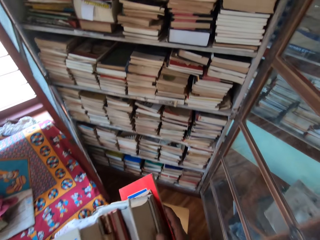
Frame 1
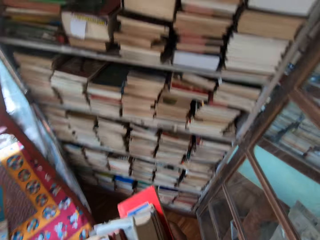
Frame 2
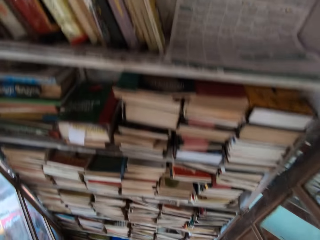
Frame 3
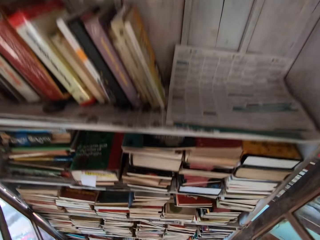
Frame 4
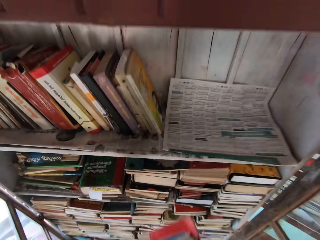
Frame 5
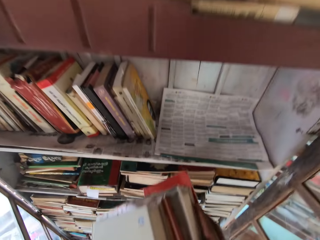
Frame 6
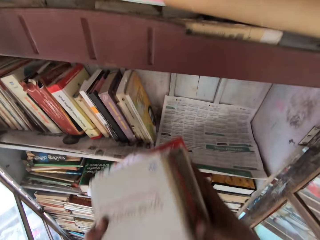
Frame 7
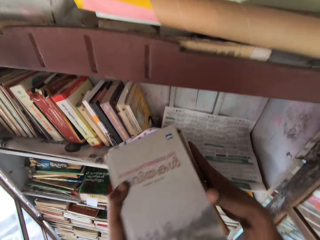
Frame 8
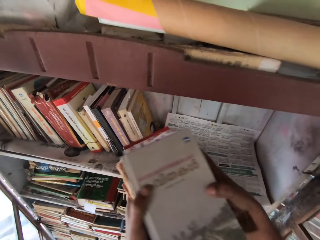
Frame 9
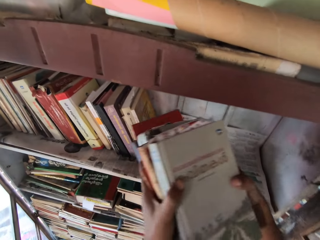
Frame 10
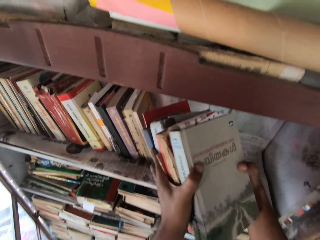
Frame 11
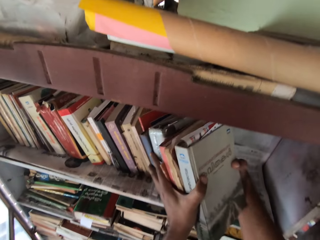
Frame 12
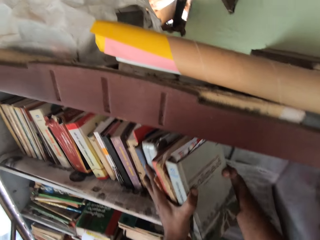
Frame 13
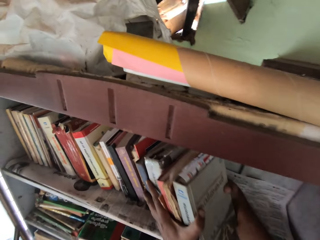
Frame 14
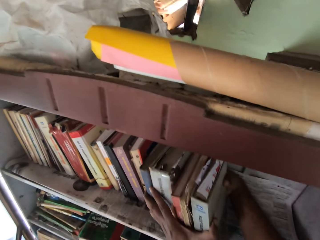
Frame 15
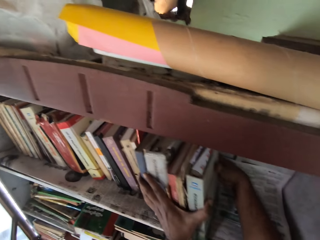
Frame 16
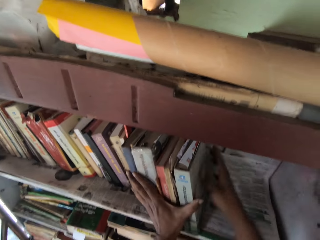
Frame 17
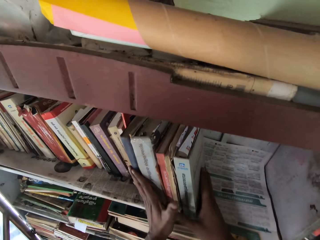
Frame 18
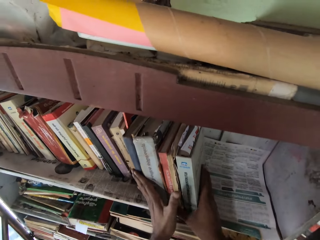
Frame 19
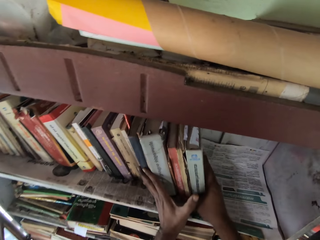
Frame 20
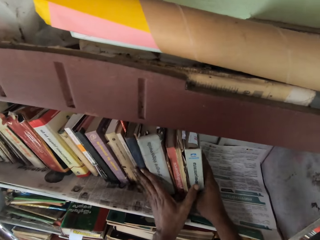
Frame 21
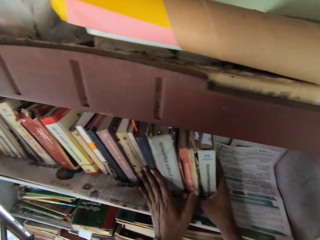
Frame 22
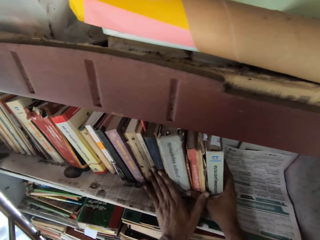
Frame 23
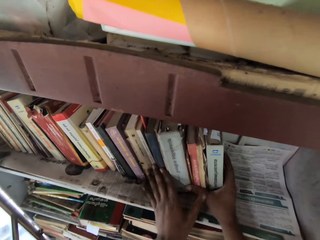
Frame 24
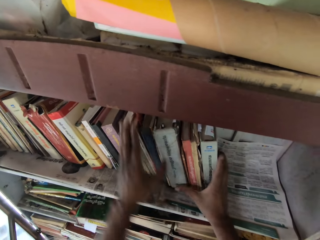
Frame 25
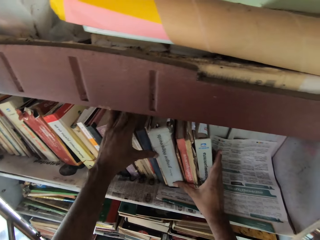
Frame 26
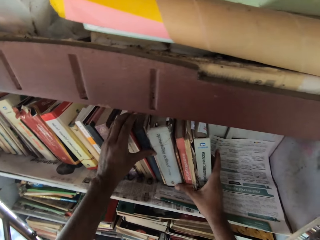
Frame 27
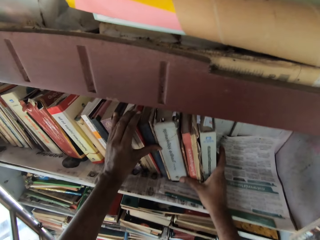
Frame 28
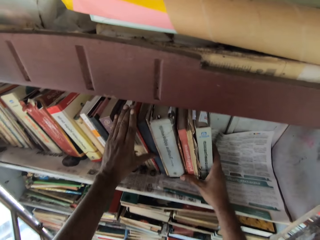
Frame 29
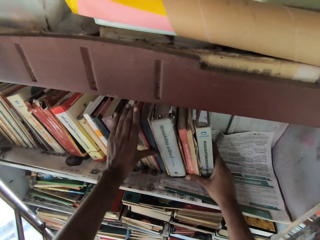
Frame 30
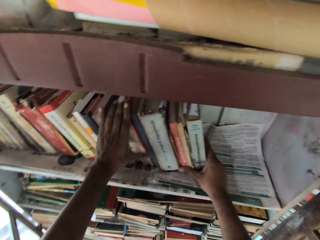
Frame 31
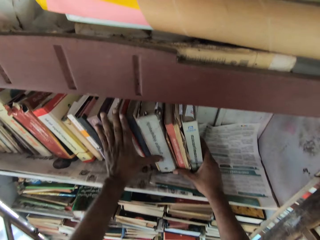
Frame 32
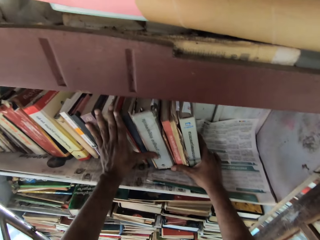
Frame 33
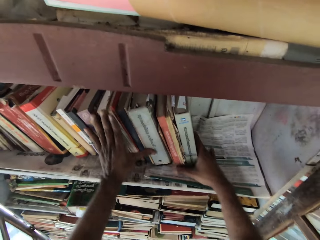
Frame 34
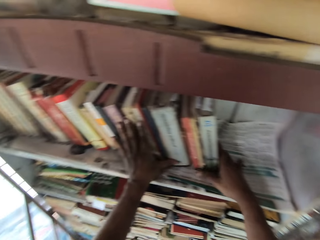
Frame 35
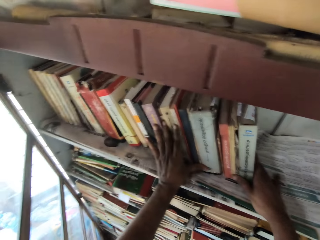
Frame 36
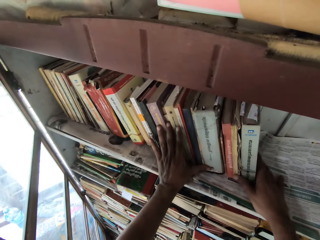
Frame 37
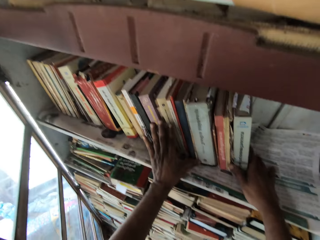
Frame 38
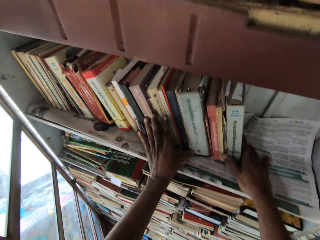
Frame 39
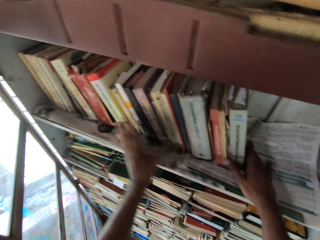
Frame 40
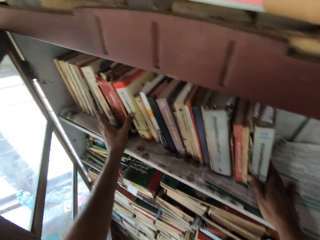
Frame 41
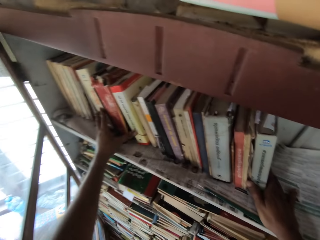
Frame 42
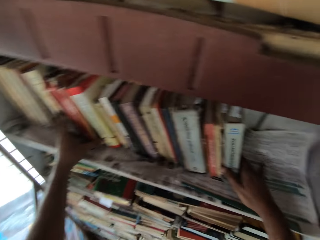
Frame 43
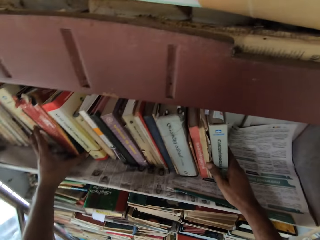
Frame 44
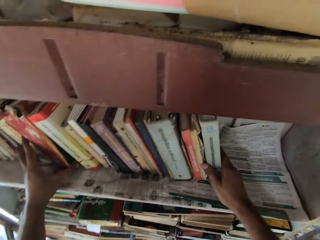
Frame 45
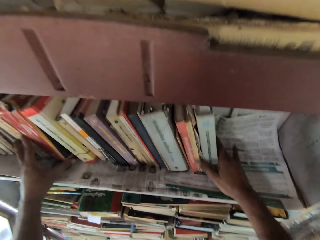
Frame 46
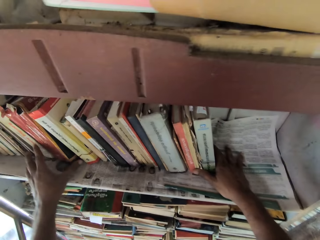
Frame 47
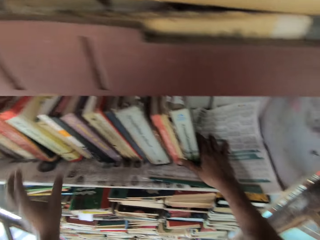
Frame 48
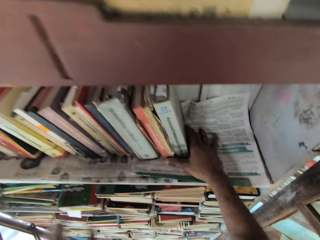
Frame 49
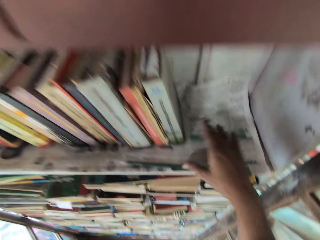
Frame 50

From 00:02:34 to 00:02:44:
The camera wearer places the books in his hands in the bookshelf. He adjusts the books in the bookshelf with his hands.

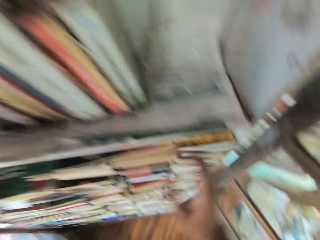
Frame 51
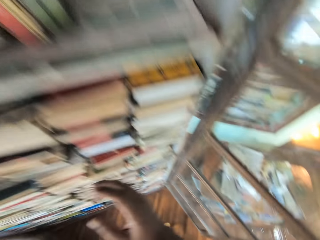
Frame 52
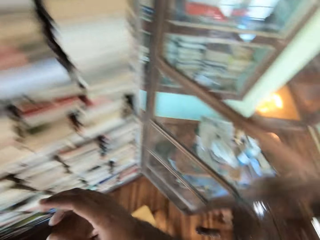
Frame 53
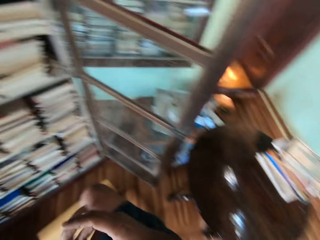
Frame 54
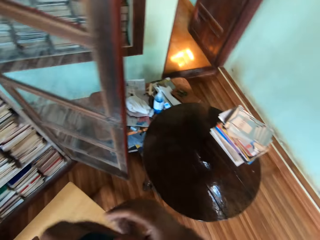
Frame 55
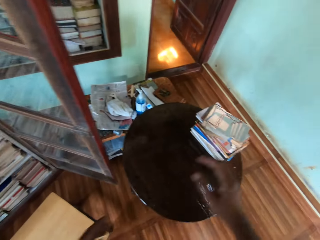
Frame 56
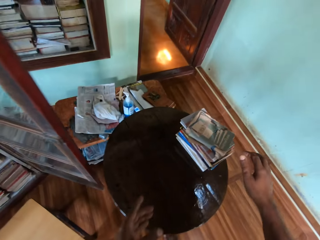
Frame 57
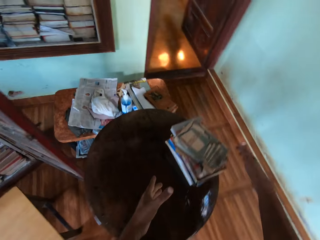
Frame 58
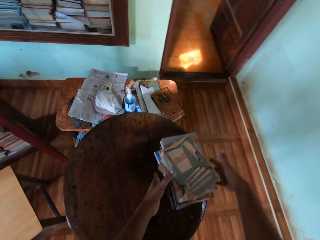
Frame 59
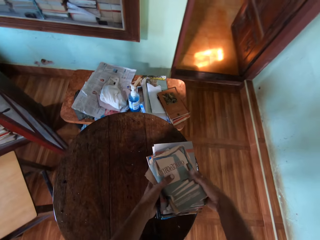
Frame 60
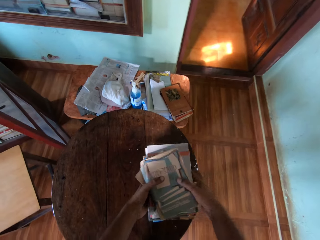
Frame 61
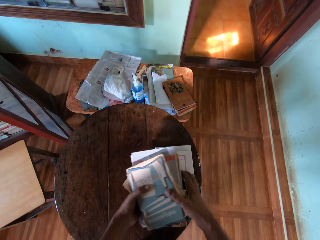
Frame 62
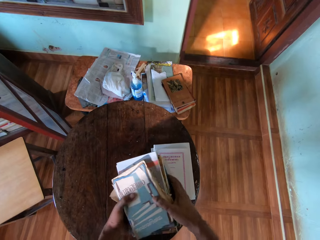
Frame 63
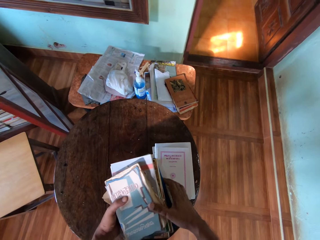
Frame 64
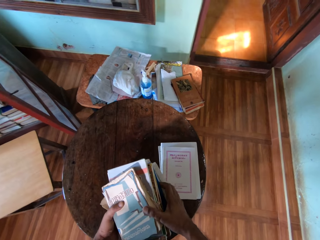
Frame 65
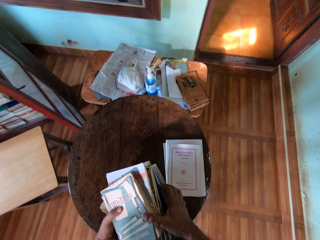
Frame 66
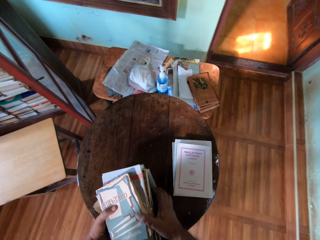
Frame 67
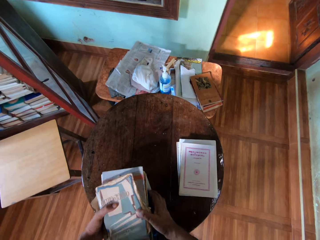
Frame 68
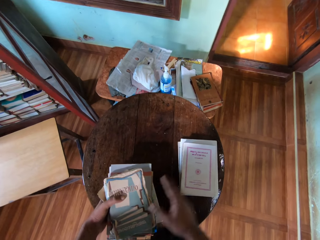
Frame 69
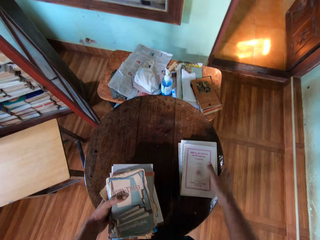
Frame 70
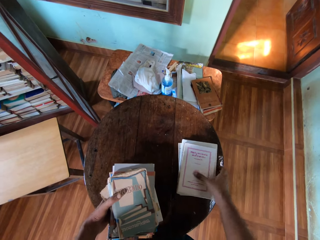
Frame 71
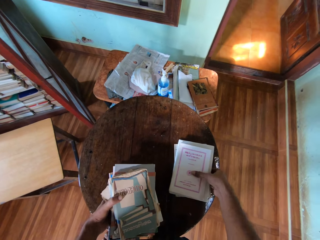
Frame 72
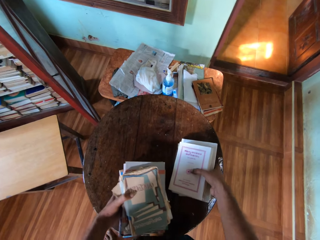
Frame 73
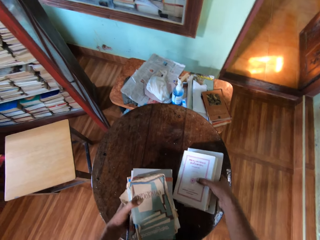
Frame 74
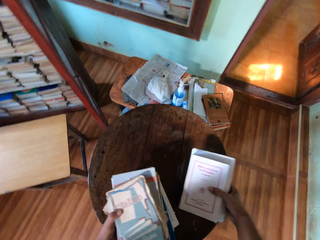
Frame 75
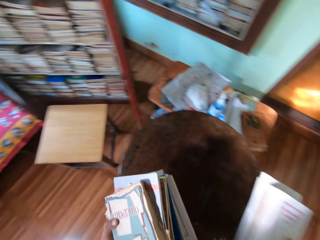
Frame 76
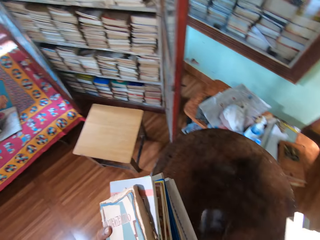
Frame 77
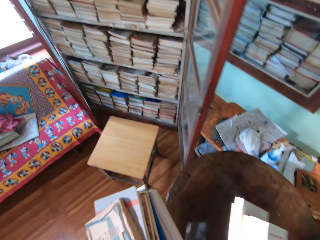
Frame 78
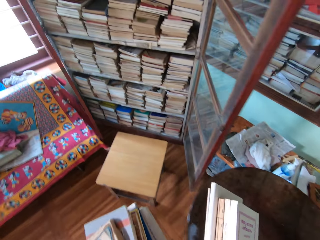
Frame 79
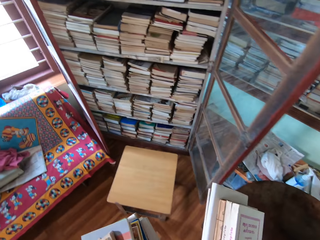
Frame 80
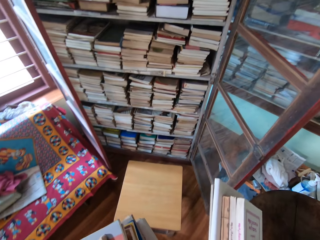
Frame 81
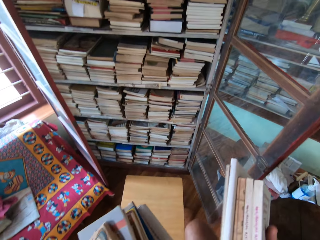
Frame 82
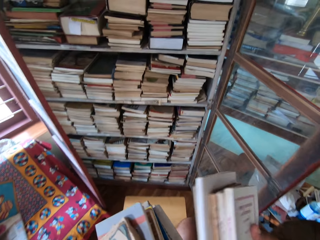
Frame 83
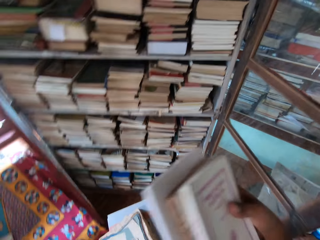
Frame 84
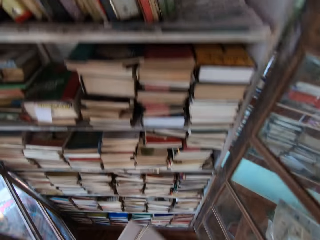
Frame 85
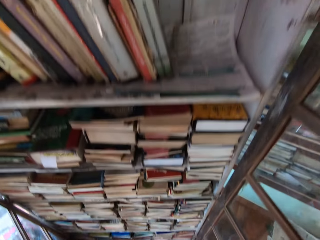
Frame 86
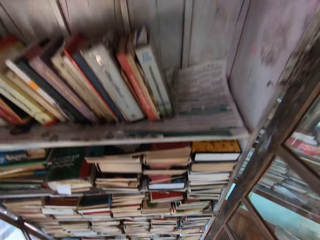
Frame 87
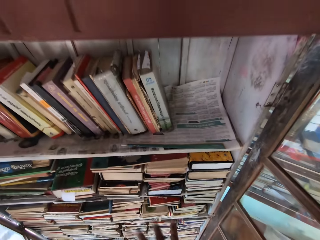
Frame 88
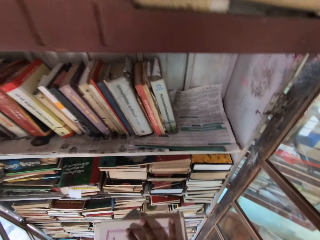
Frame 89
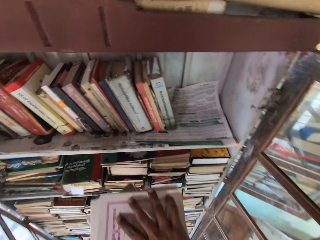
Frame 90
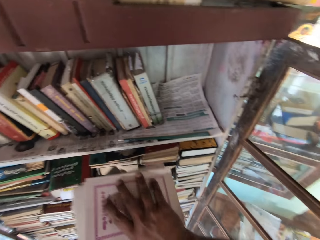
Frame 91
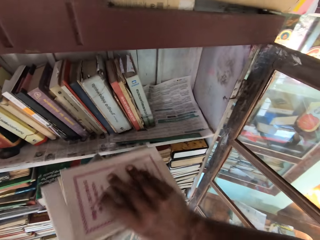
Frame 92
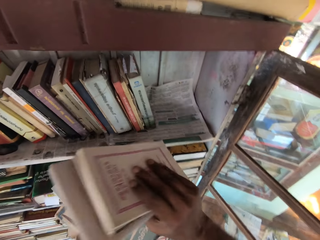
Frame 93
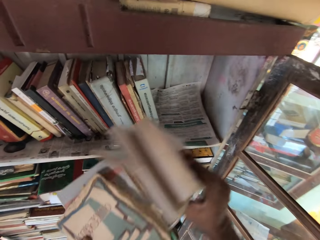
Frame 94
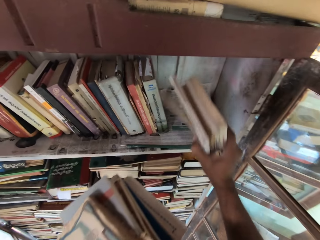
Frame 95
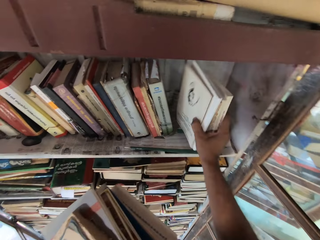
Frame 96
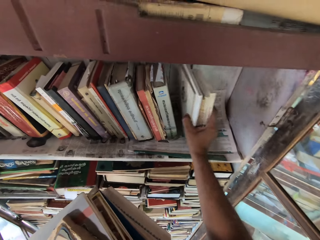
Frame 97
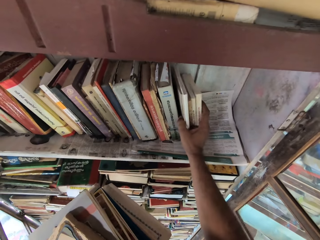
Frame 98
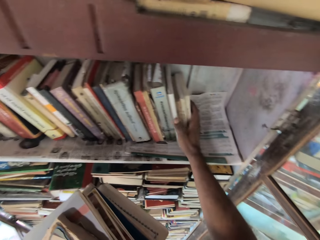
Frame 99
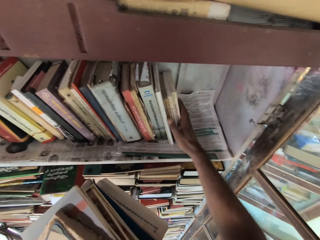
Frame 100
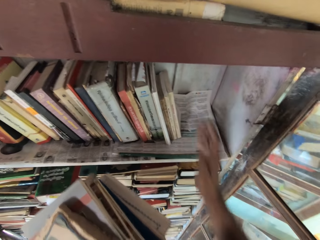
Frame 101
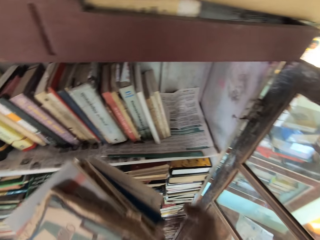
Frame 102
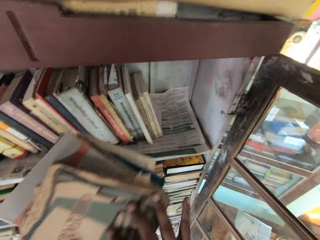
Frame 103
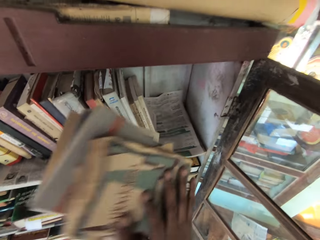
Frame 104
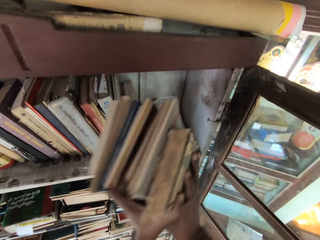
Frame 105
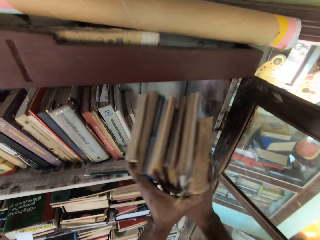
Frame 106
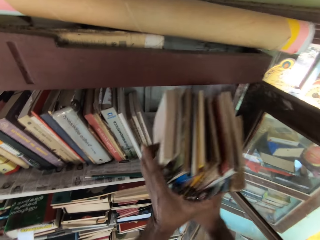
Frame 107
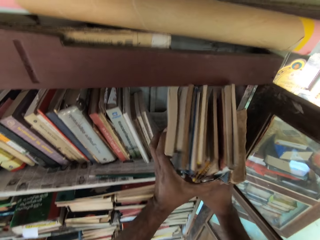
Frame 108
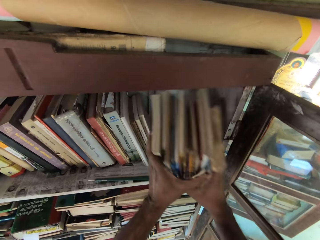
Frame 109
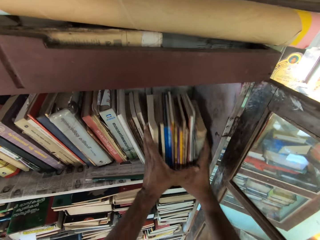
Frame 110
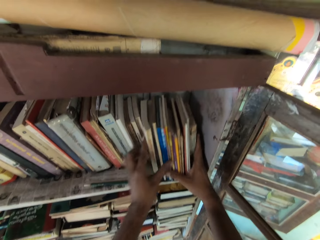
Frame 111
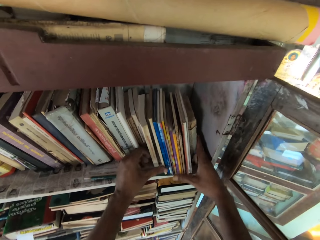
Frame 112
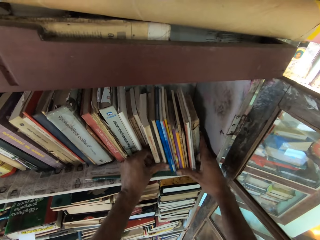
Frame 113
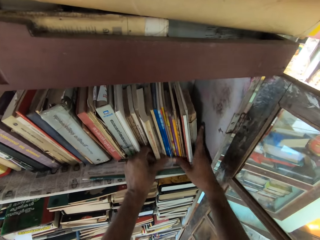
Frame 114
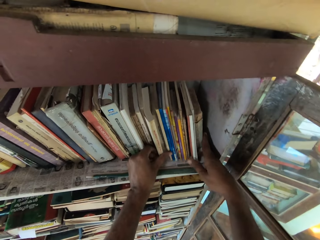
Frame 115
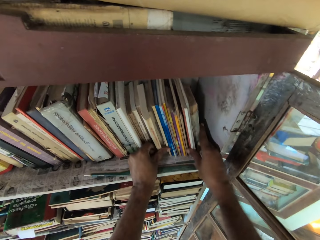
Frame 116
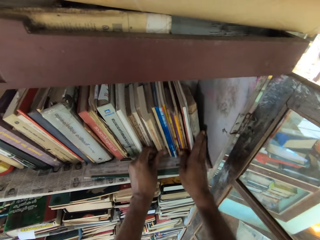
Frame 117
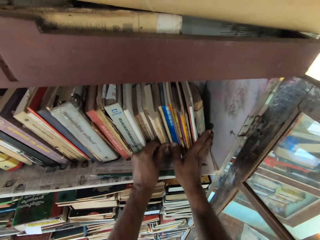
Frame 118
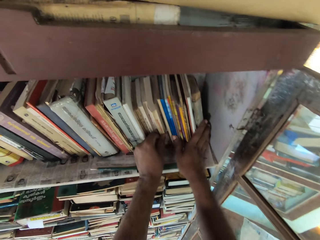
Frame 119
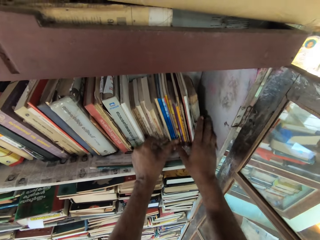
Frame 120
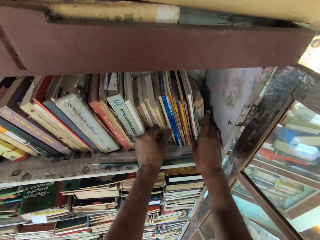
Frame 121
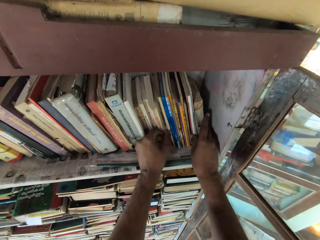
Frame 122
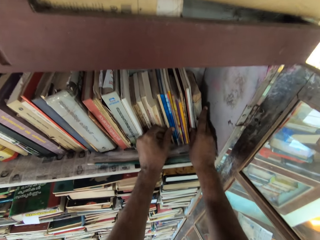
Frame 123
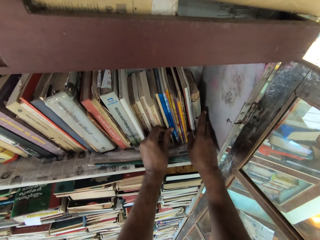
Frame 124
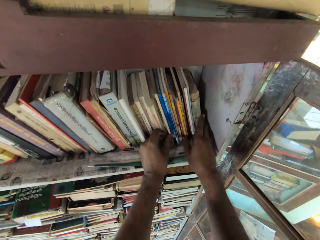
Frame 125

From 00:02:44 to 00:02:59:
The camera wearer takes the books from the table. He carries the books from the table with his hands. He places the books on the table with his hands. He carries some books from the table with his right hand. He carries the books from the table with his left hand. He climbs a stool in the apartment. He places the books in his right hand on his left hand. He takes some books from the books in his left hand with his right hand. He places the books in the bookshelf with his right hand. He places the books with both hands. He places the books in the bookshelf with both hands. He adjusts the books in the bookshelf with his hands.
